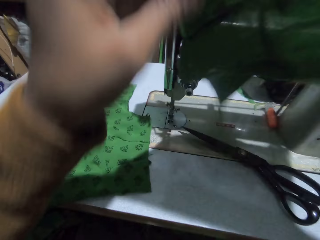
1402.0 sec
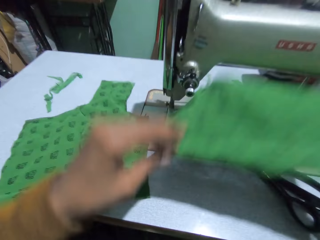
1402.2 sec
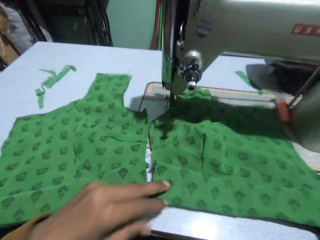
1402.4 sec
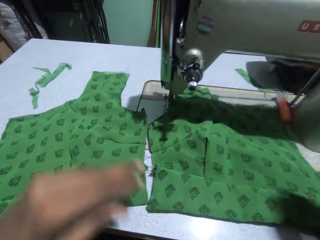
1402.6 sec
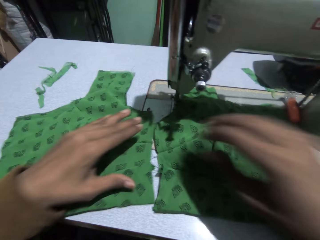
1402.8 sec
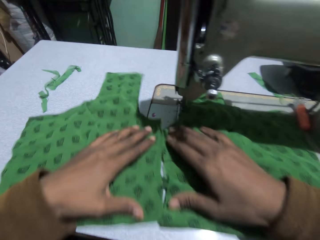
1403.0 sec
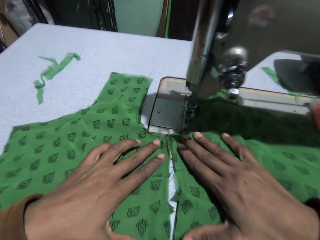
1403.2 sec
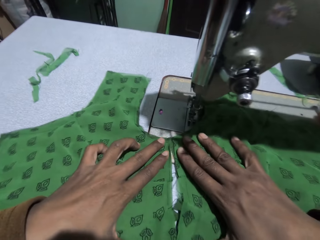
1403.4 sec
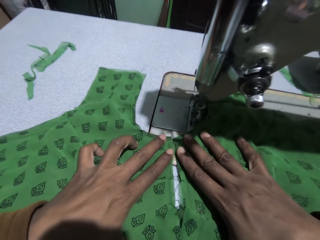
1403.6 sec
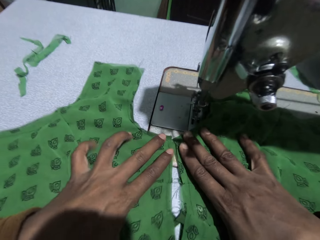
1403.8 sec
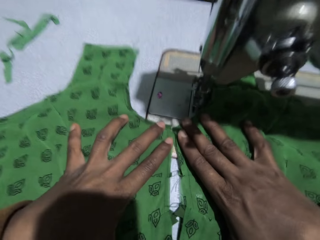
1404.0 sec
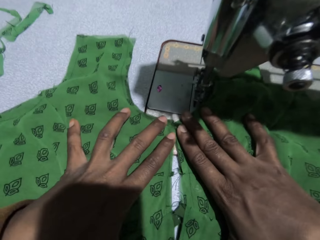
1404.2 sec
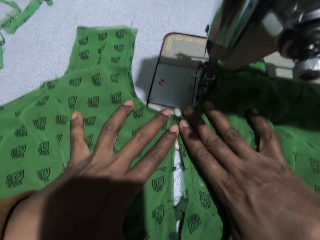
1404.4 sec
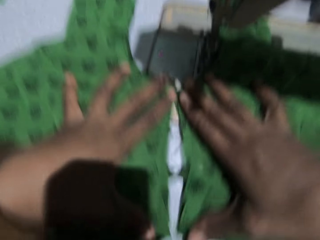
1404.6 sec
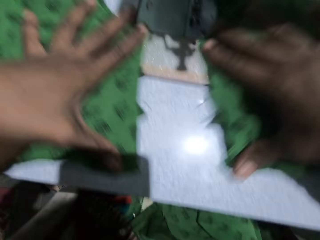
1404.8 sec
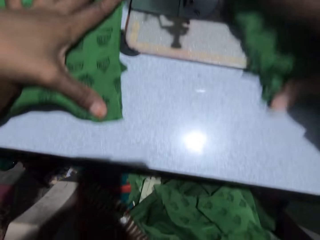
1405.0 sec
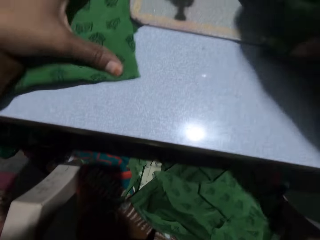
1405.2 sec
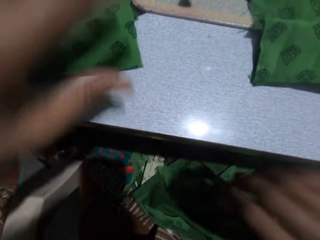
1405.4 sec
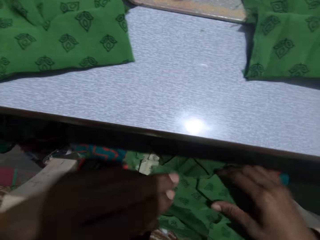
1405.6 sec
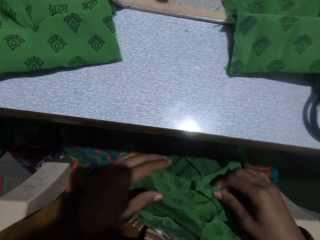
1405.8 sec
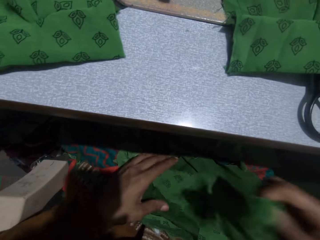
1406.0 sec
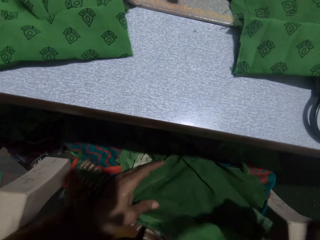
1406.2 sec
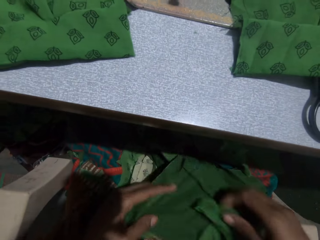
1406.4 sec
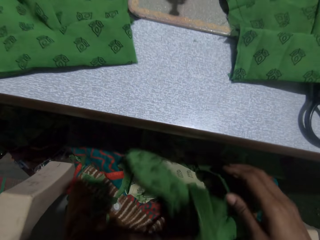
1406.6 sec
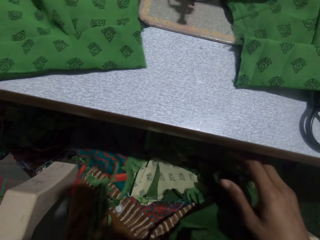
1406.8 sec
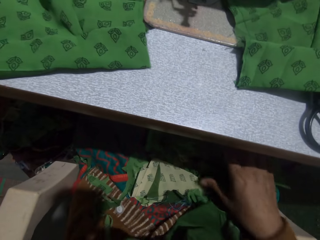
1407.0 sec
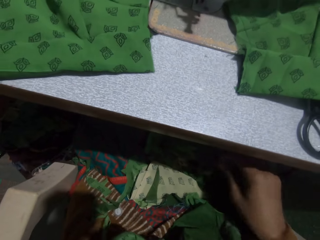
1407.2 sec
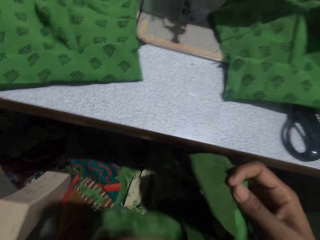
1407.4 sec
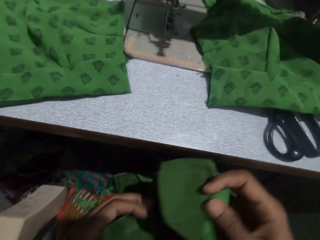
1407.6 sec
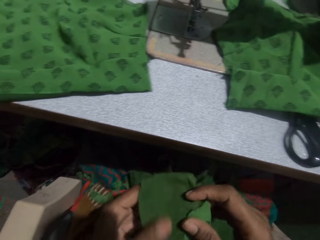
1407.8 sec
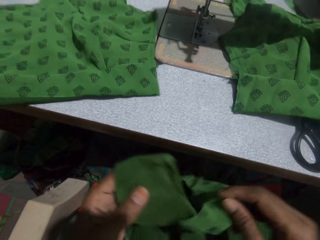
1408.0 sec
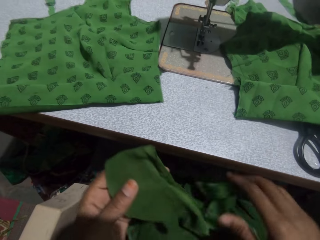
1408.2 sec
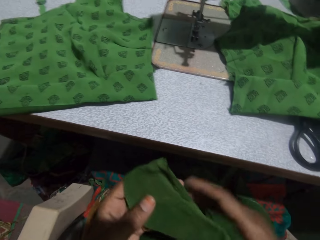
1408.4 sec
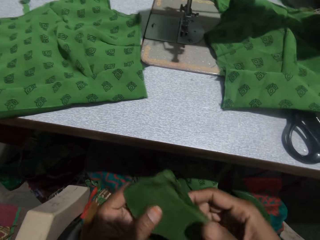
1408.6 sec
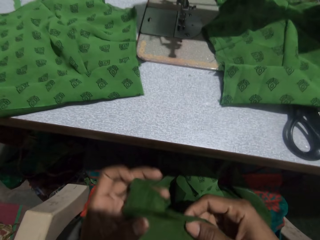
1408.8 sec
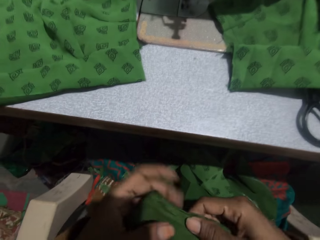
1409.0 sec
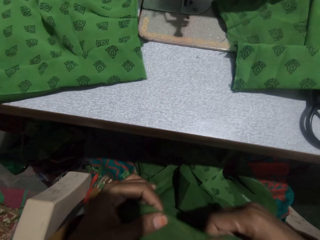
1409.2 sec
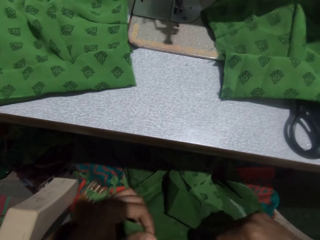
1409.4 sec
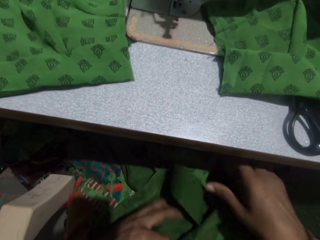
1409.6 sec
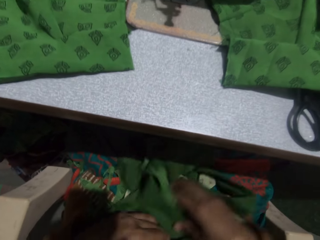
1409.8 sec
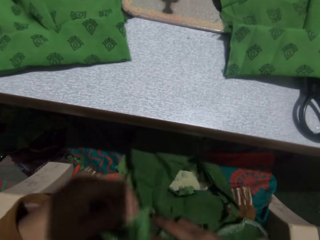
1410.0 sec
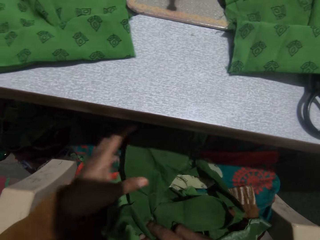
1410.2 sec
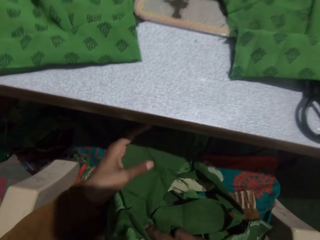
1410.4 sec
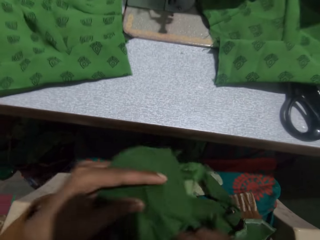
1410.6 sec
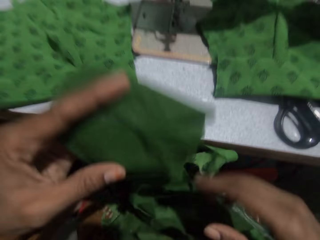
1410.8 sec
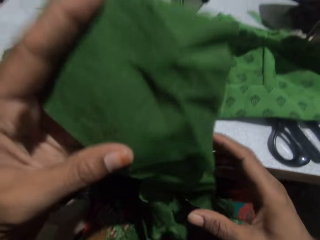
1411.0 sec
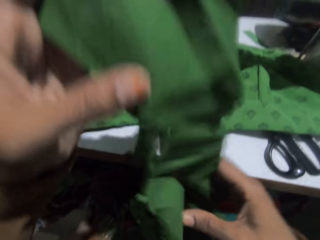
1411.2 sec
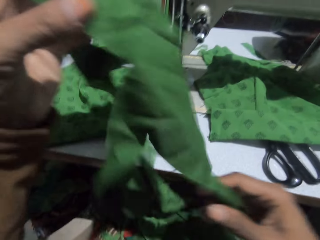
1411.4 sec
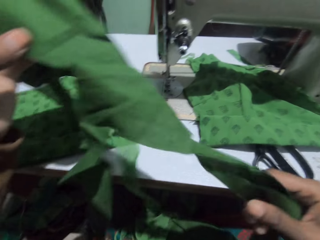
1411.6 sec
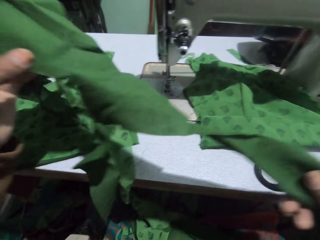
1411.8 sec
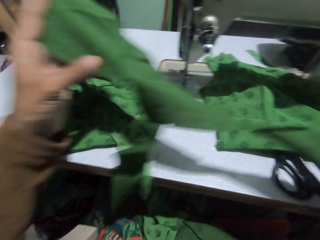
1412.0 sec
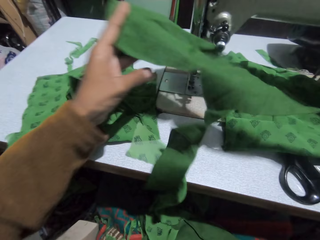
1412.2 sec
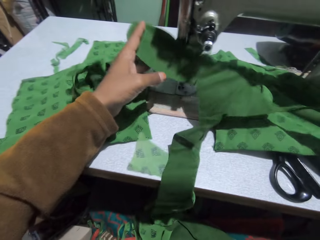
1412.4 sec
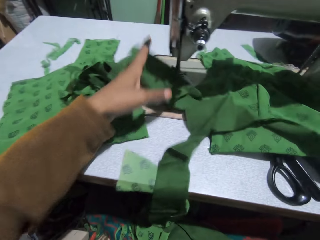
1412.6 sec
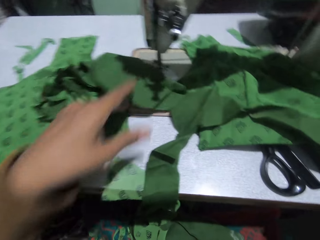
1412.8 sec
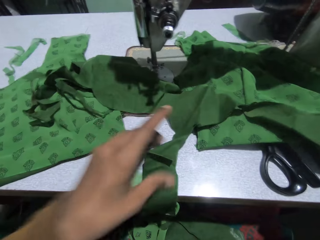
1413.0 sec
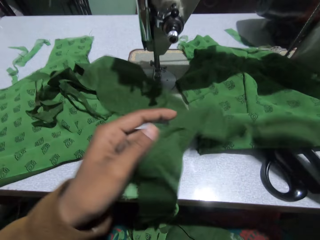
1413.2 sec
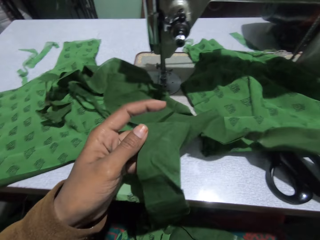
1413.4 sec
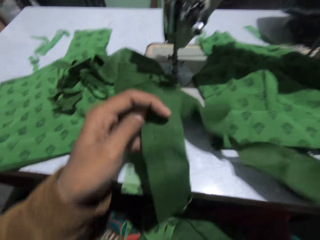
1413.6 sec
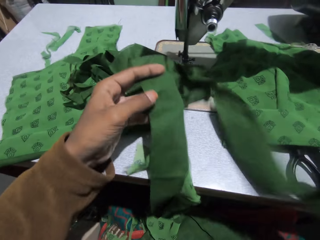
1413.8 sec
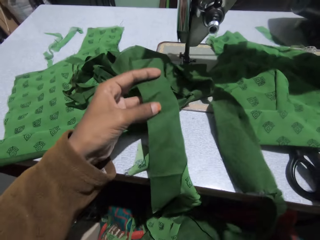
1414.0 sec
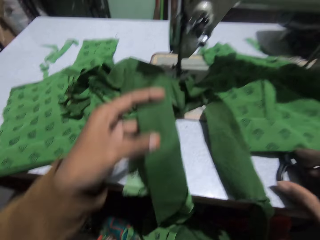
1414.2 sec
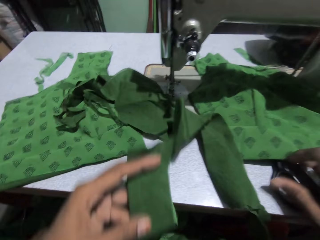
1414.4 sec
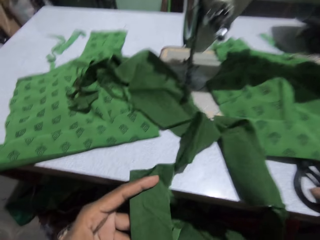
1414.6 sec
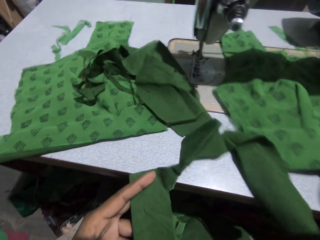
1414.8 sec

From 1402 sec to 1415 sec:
The camera wearer lays the cloth on the sewing machine. She moves the clothes on the sewing machine closer to each other. She joins the pieces of cloth. She searches a box under the sewing machine. She picks up a piece of cloth. She picks up a piece of cloth in the box with her right hand. She adjusts the cloth in her hands. She puts the cloth on the sewing machine.

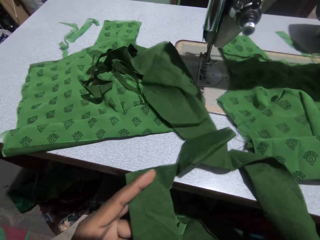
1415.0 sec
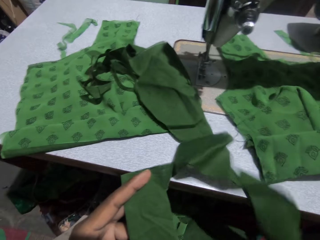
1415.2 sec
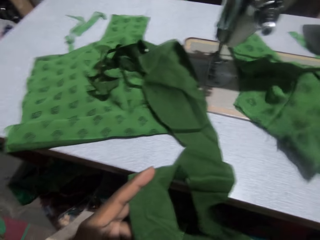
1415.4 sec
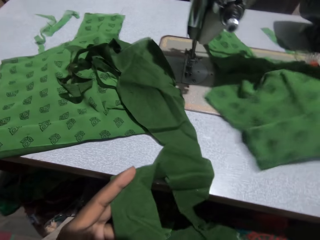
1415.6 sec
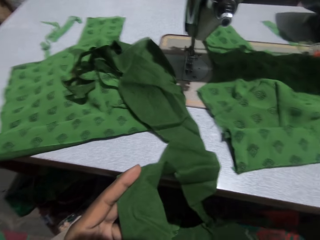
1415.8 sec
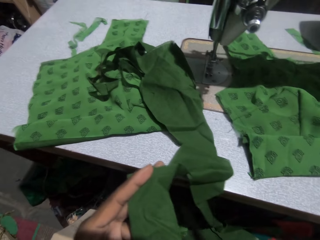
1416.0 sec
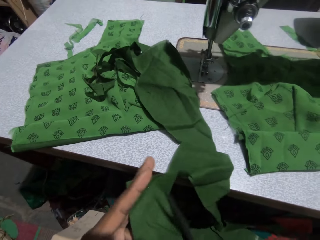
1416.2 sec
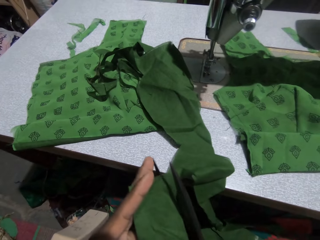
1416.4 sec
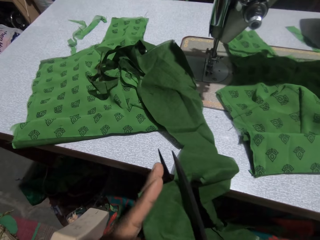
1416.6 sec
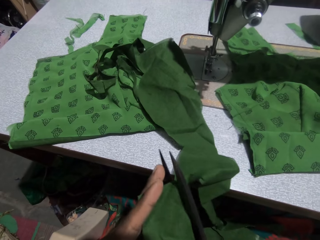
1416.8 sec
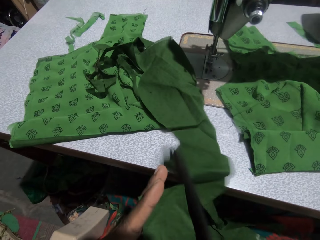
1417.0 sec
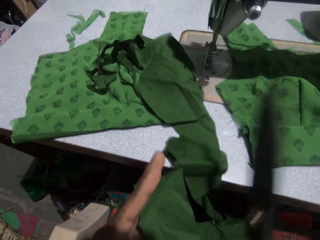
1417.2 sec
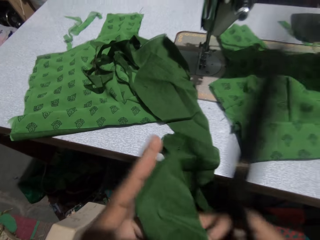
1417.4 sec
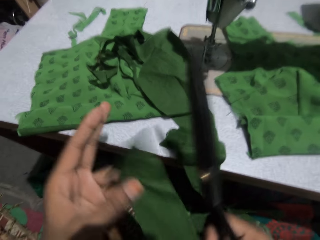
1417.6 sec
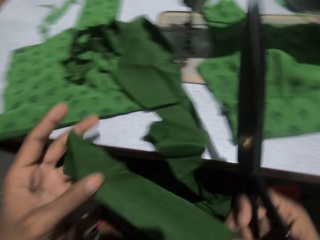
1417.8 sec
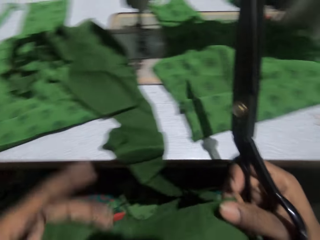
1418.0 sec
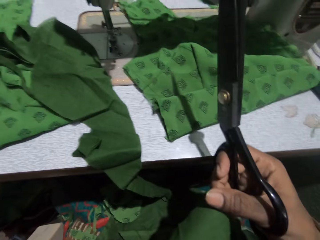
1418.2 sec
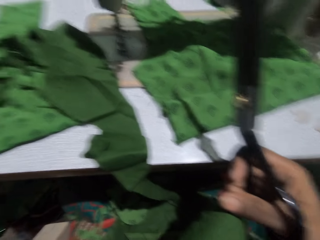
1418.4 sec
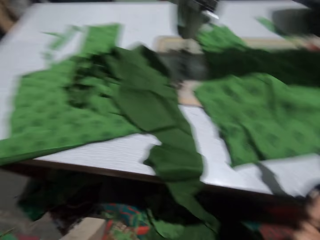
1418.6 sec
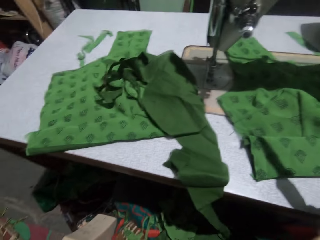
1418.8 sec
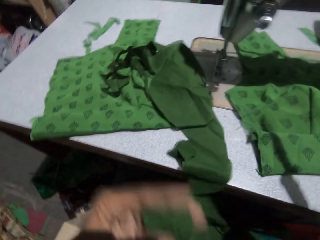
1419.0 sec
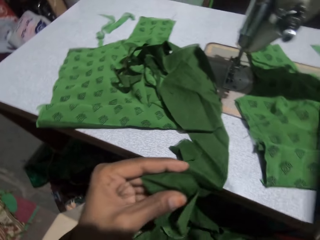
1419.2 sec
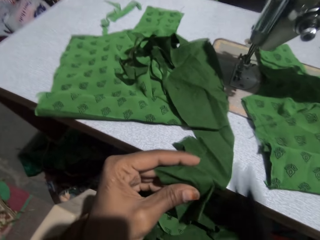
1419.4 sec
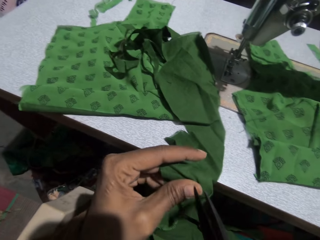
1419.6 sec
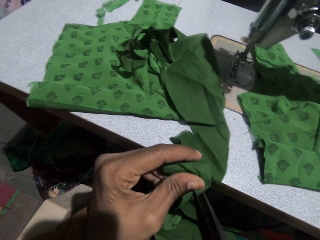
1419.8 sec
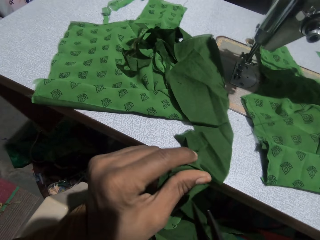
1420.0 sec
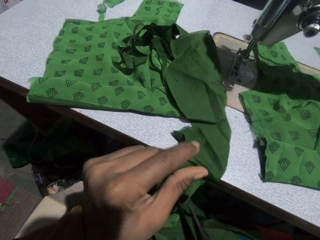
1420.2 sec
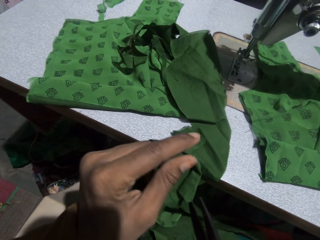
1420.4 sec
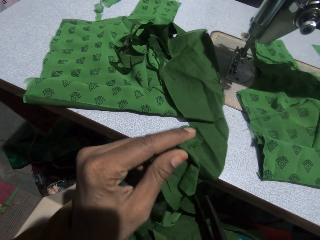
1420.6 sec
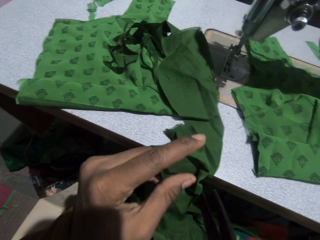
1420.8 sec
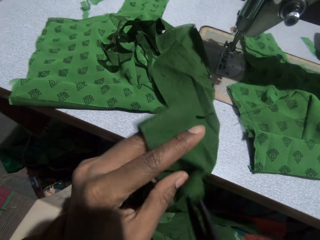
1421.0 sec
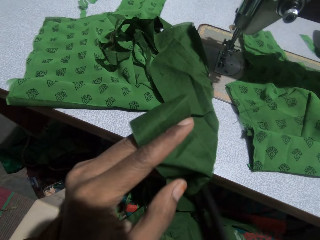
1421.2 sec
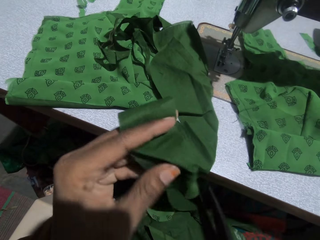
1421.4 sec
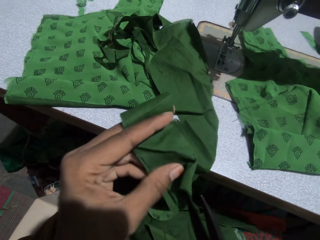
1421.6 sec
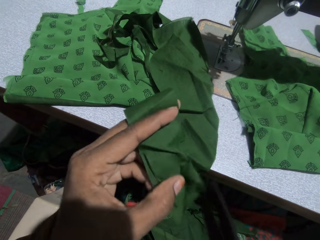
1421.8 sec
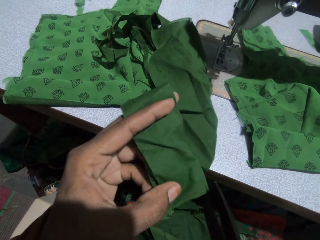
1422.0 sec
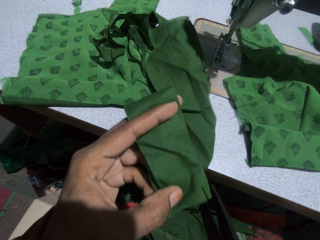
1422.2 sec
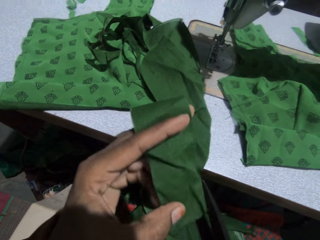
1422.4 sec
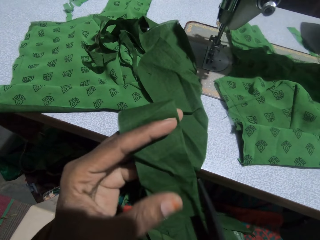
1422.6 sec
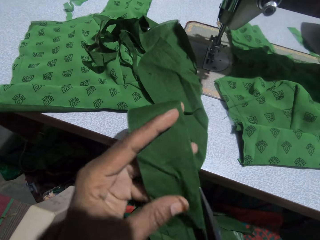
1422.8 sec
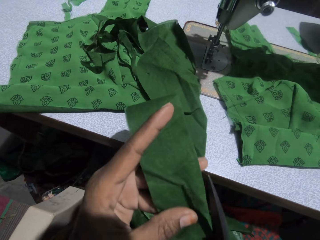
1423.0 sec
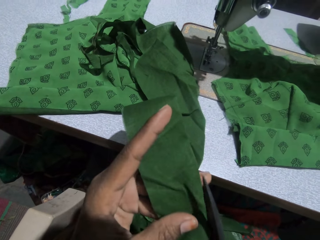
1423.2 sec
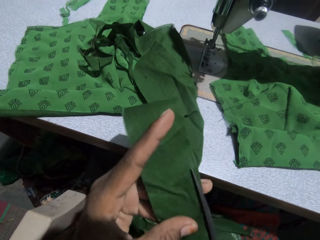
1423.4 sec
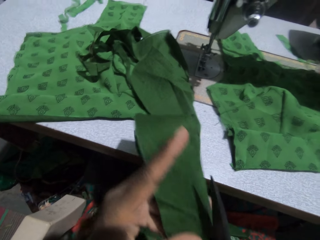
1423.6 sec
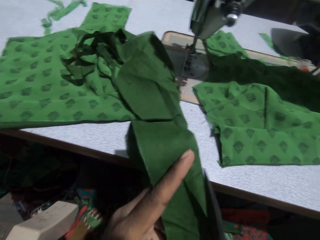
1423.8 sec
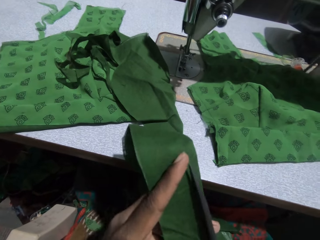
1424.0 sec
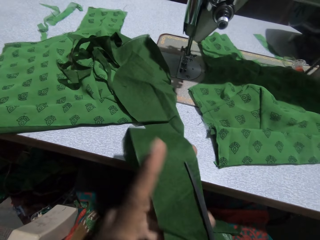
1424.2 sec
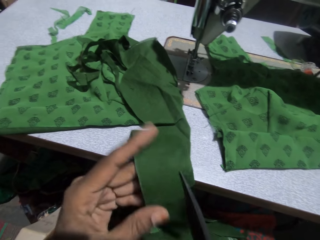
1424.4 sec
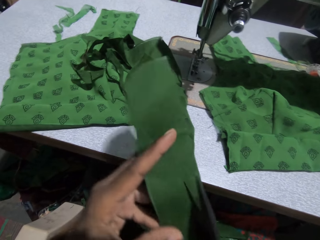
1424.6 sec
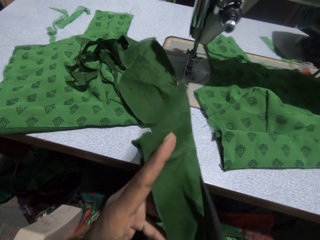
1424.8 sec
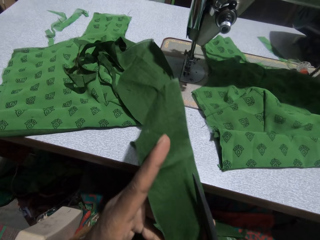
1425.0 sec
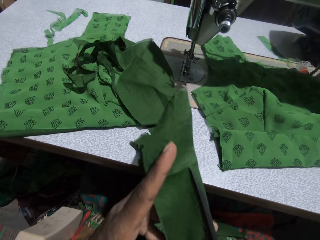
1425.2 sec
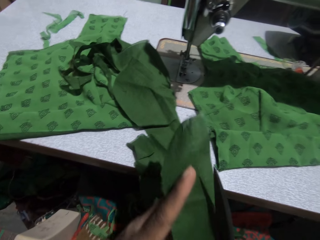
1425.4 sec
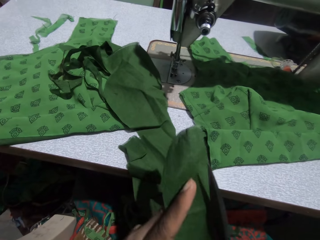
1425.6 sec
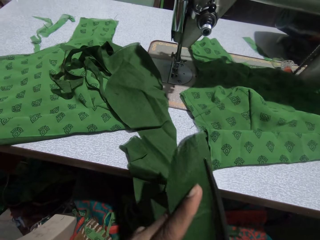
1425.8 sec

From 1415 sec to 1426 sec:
The camera wearer picks up the scissors with her right hand. She cuts the cloth with the scissors. She turns the cloth. She trims the piece in her left hand with the scissors. She cuts the piece of cloth.
